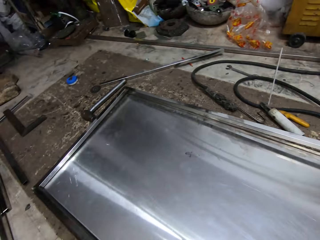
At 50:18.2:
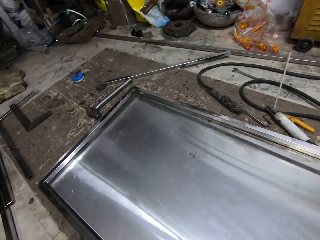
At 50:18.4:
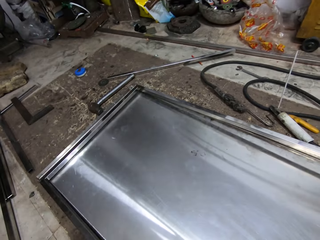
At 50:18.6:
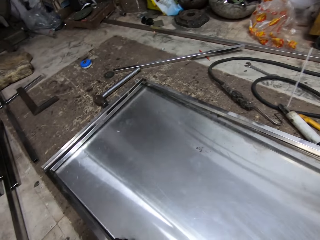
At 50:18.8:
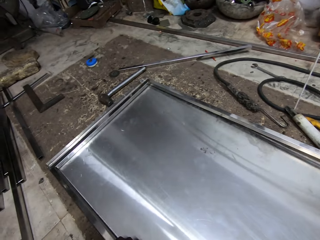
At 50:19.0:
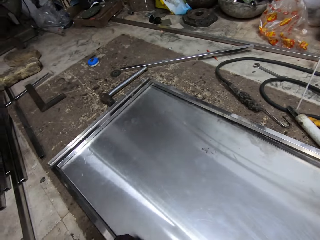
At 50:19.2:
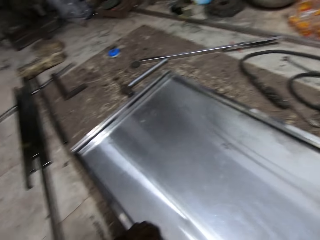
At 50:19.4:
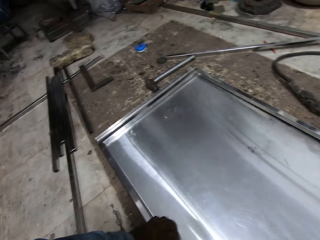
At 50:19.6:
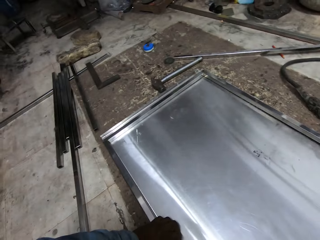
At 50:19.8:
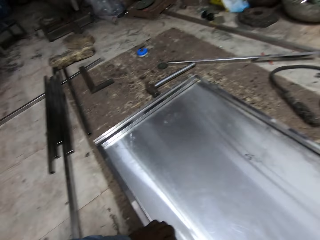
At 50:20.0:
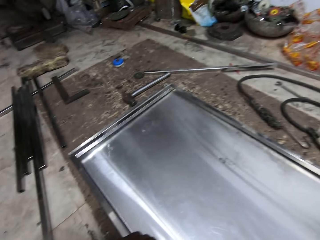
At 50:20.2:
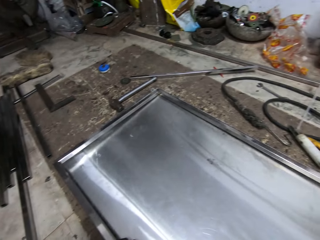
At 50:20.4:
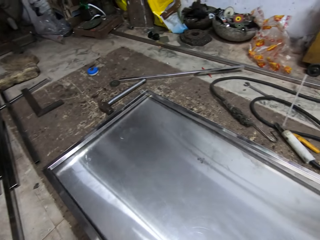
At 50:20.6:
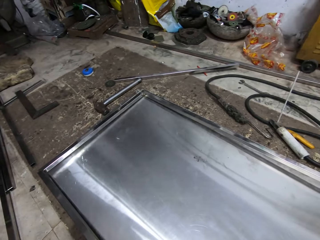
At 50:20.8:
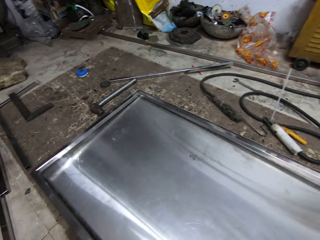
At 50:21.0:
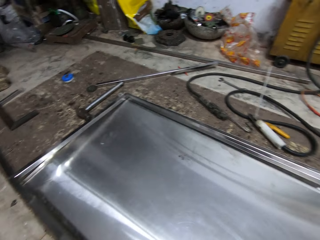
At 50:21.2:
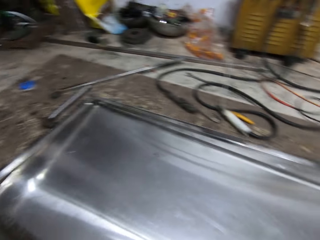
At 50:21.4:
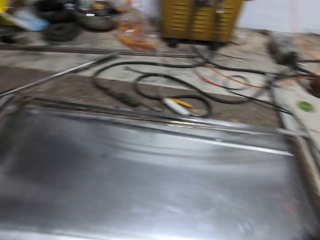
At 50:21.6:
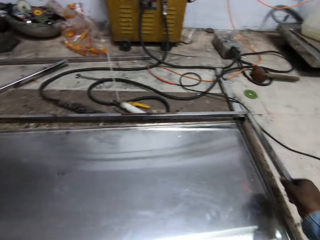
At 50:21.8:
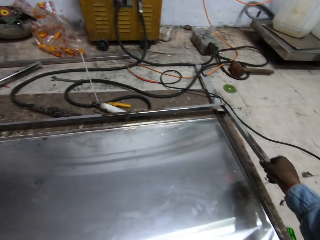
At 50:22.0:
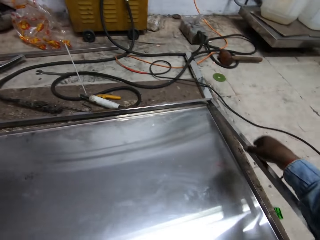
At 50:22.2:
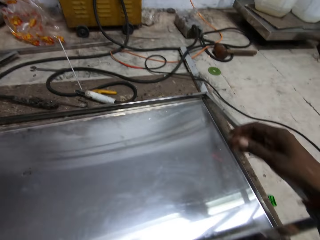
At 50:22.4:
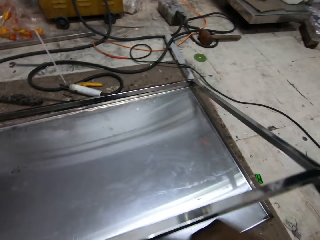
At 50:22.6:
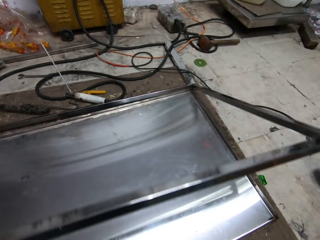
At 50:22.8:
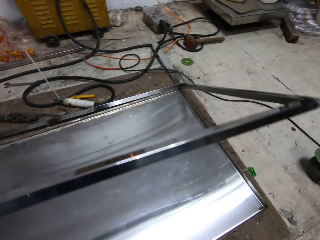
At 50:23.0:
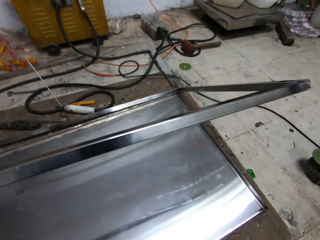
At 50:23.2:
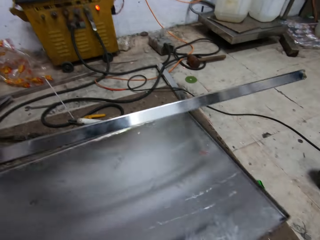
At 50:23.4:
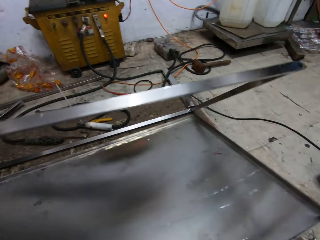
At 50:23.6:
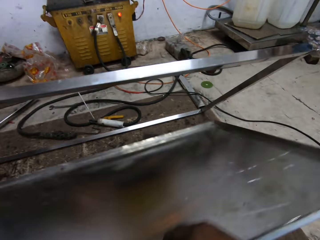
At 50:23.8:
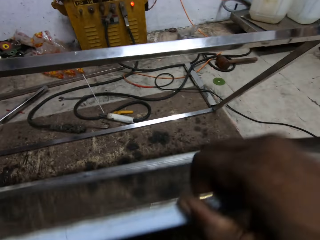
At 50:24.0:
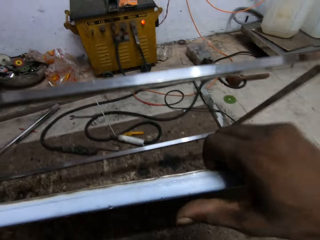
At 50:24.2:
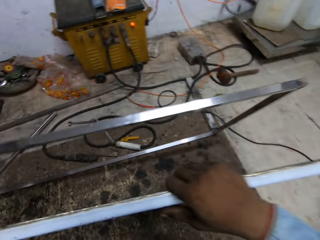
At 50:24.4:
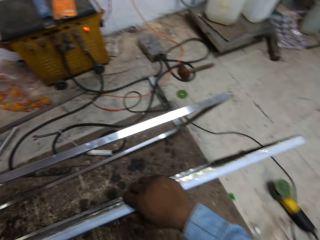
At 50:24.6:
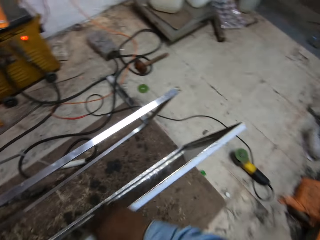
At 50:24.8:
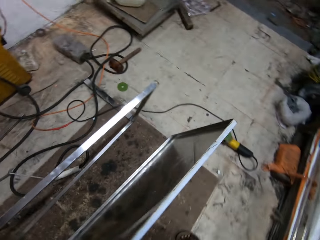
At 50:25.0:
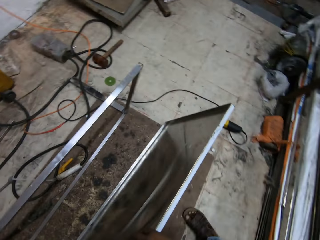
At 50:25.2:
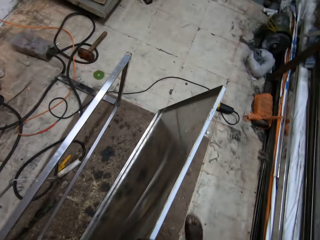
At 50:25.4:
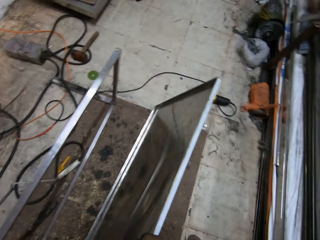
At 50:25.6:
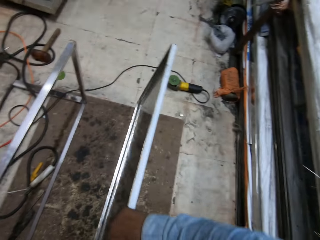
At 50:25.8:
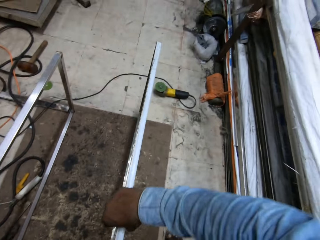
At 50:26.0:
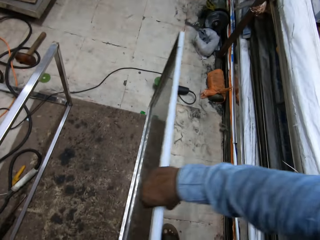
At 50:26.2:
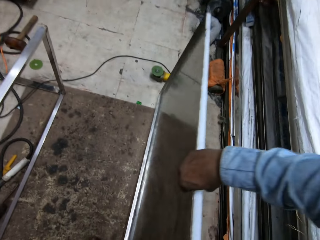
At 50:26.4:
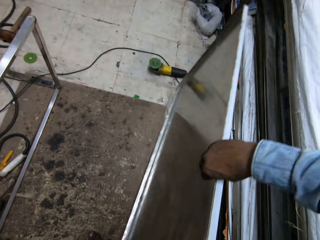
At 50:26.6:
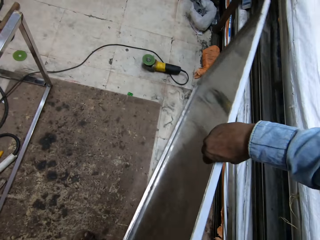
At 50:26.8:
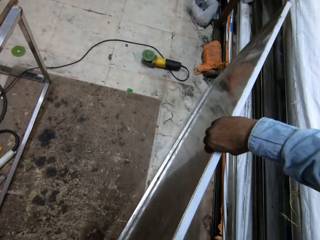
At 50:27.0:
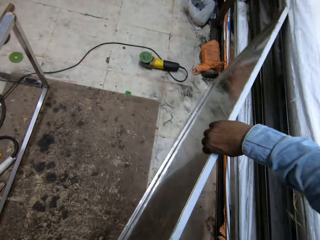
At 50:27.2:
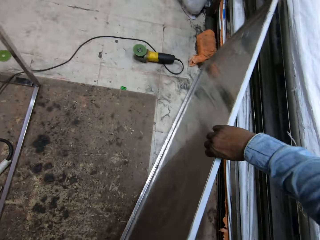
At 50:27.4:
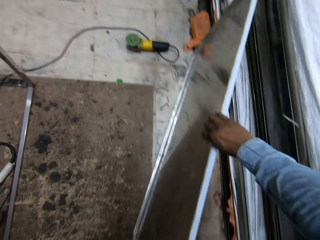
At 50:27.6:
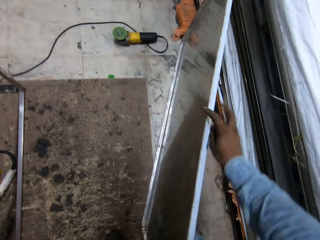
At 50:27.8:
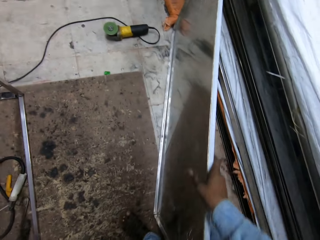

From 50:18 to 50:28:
The camera wearer removes the flat base from the frame with both hands.

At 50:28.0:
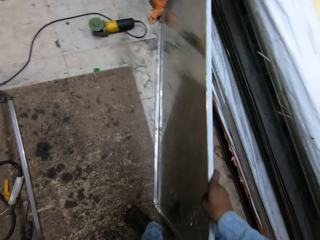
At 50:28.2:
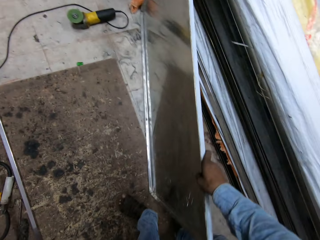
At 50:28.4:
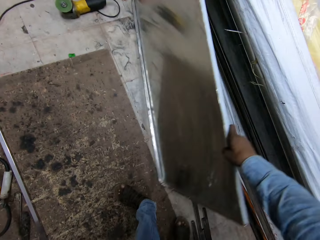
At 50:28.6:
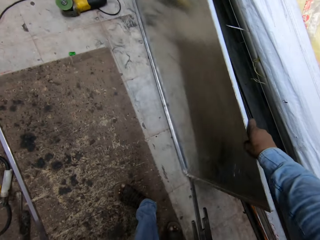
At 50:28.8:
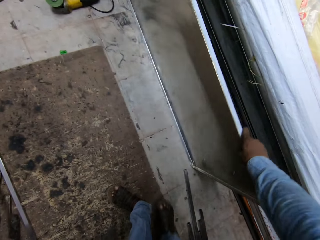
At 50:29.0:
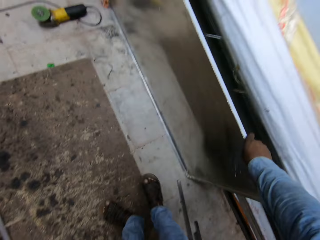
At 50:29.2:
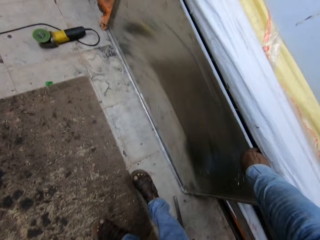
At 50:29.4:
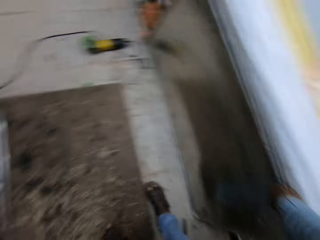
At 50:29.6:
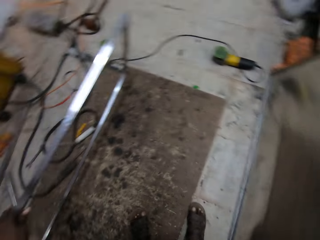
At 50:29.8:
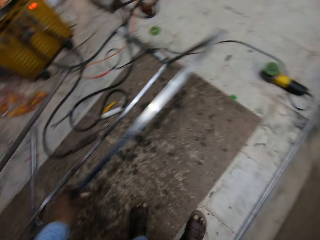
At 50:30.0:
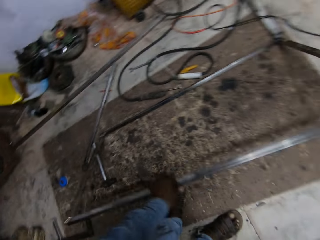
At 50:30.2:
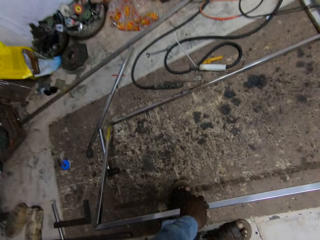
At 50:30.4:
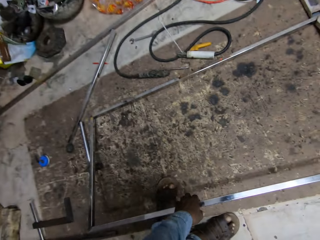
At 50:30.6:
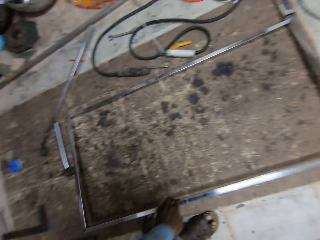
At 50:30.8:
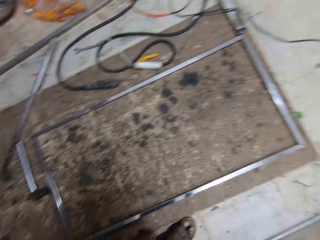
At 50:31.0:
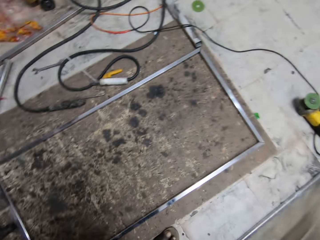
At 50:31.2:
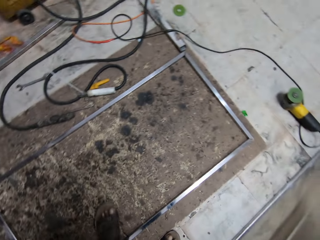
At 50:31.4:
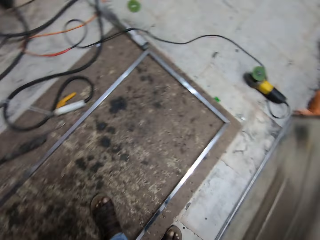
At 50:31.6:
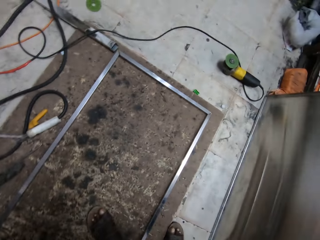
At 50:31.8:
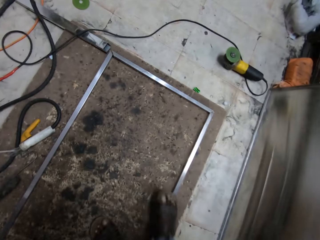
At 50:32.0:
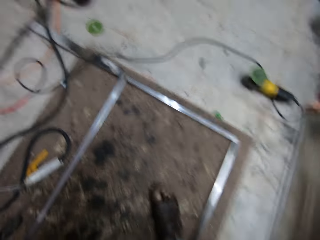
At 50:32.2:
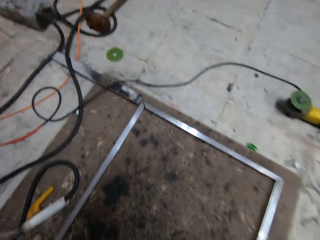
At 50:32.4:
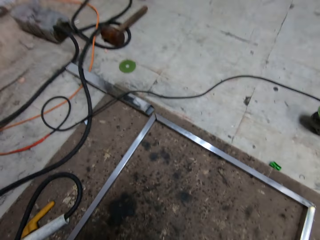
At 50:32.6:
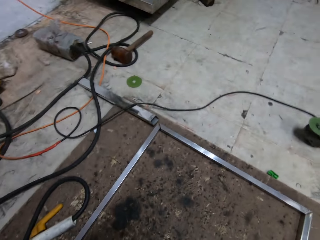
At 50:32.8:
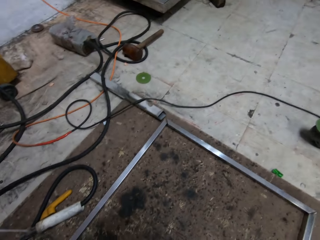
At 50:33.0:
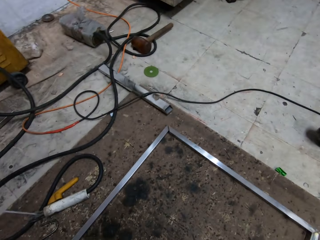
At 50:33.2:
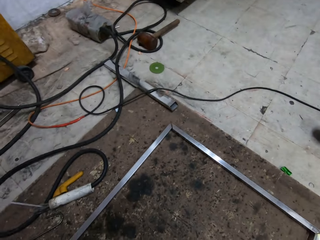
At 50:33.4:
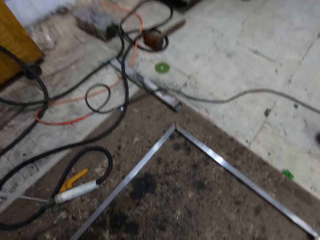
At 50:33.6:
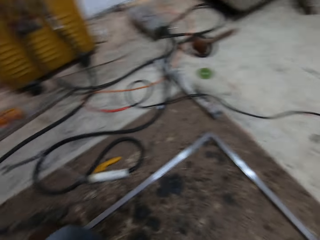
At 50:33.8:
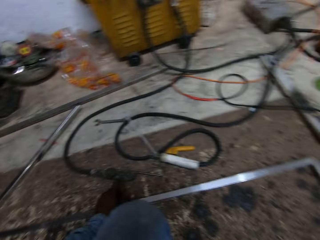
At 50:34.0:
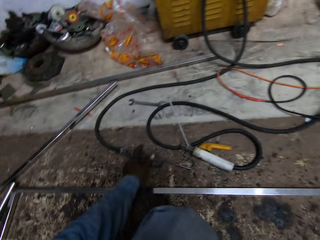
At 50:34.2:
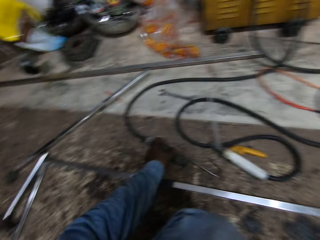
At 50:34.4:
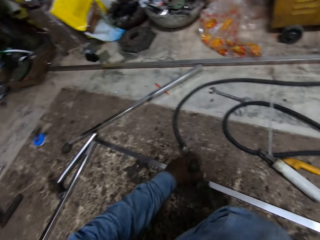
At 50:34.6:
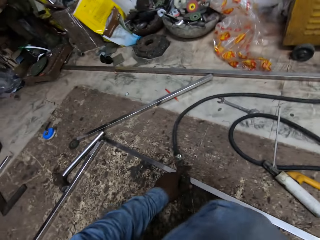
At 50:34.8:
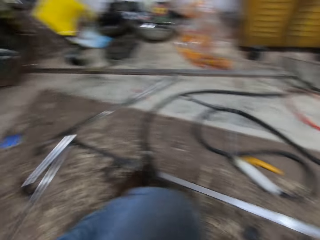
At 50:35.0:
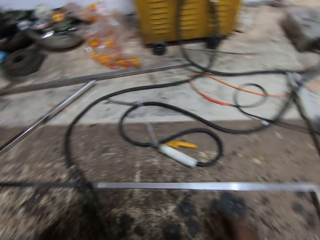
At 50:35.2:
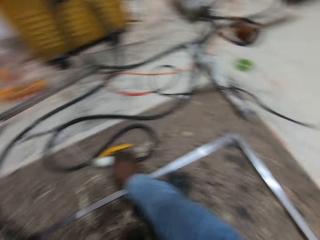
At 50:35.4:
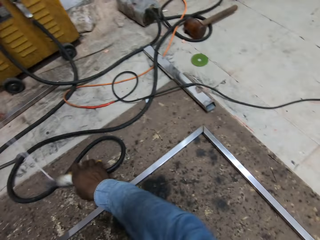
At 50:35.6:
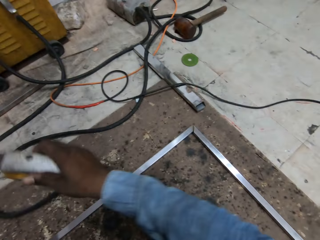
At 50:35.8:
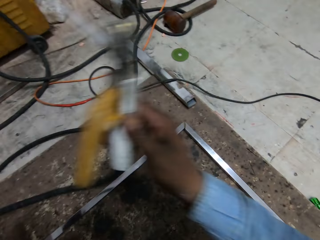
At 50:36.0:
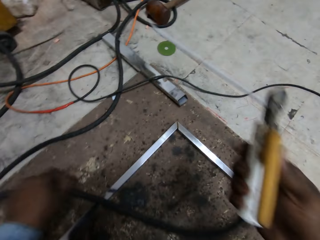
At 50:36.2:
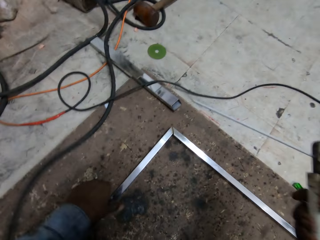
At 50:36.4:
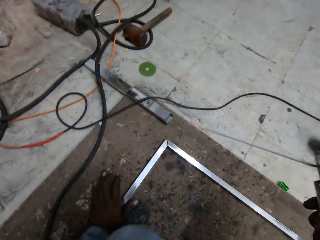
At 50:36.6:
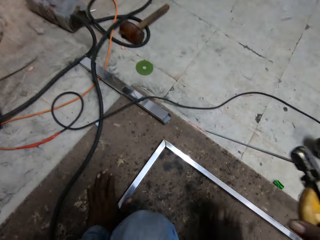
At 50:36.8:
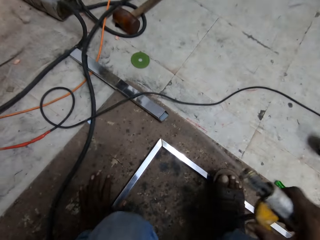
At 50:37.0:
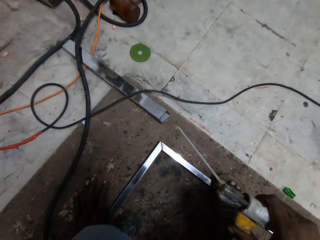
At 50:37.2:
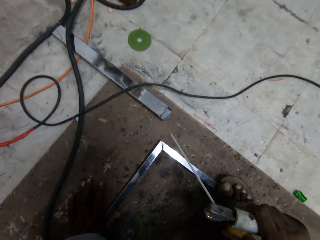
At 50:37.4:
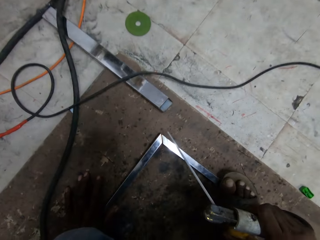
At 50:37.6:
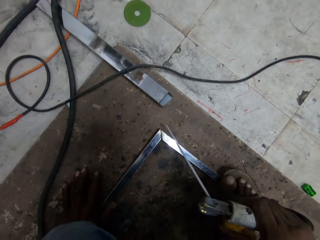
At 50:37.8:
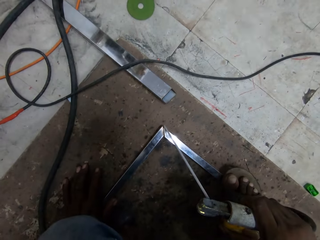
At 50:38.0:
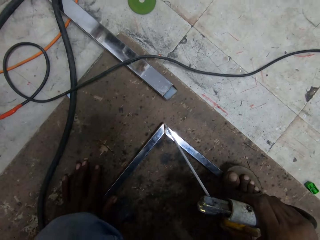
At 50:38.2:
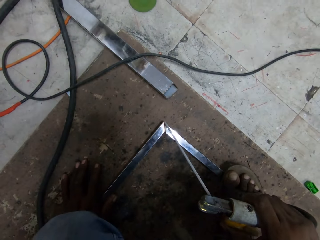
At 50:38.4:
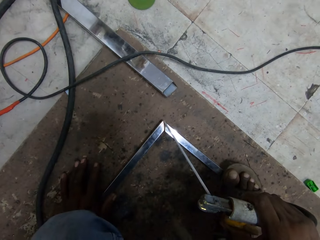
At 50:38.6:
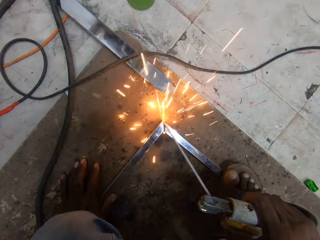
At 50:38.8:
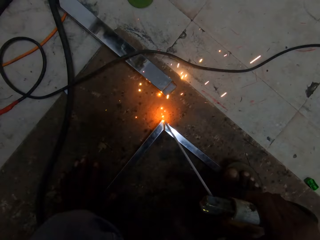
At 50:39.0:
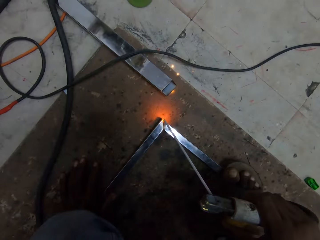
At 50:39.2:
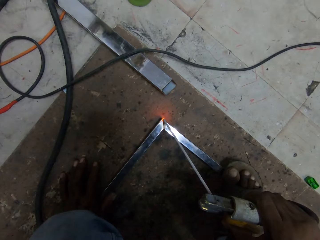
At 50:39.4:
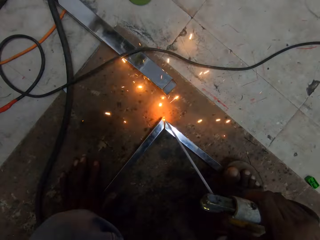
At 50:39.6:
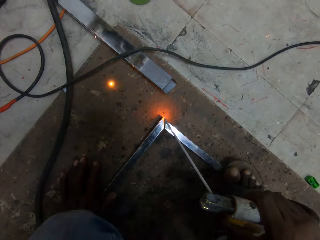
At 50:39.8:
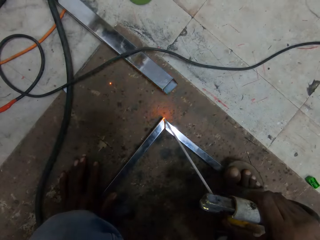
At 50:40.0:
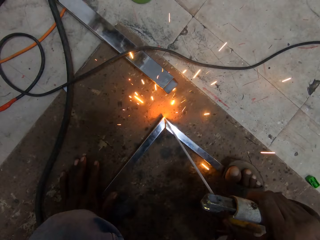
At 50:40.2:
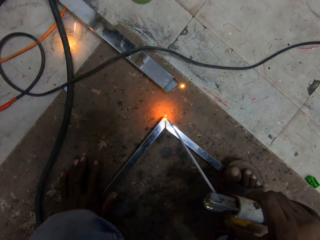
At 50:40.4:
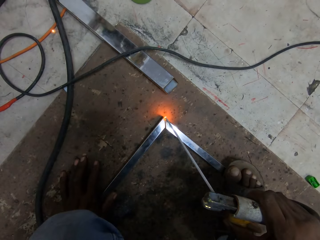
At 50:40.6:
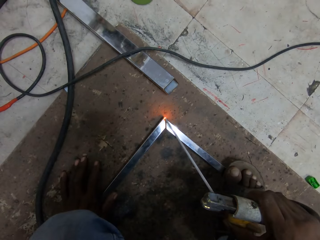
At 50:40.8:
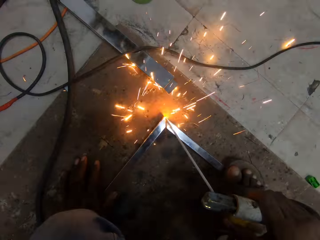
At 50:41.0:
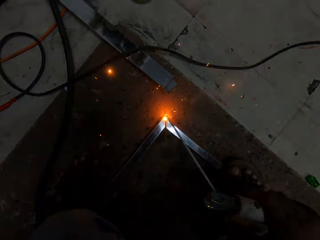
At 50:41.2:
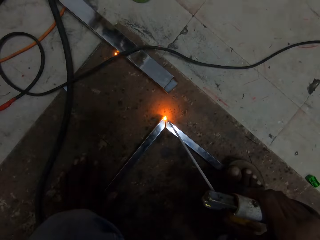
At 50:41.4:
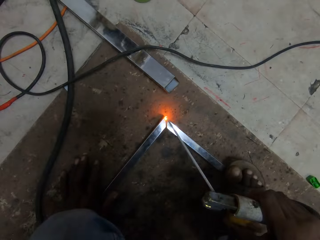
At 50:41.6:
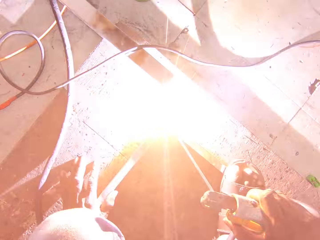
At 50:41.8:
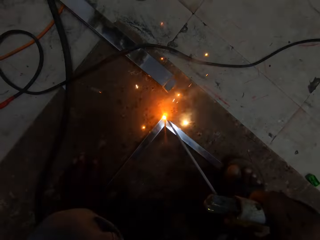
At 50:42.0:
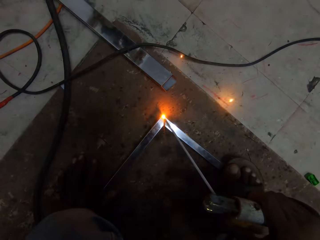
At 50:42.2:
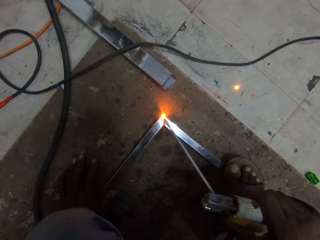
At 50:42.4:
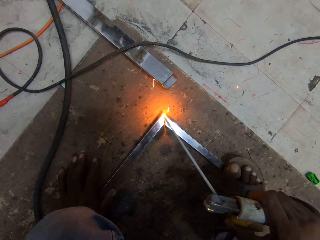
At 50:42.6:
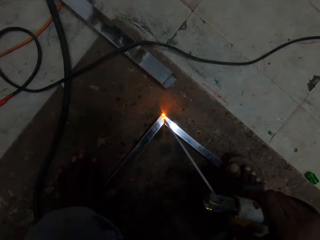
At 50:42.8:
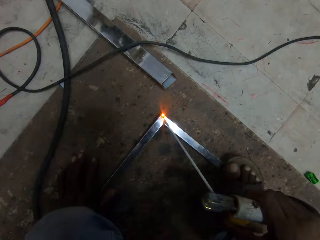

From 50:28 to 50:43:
The camera wearer places the flat base on a wall with his right hand. He drops the frame on the ground with his left hand. He puts the welding earth on the frame with his left hand. He picks up the welding tong on the ground with his right hand. He welds the edges of the frame on the ground with the welding tong in his right hand.
